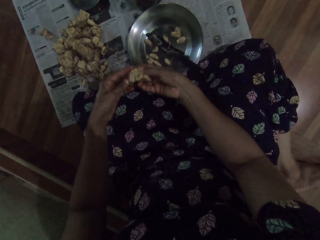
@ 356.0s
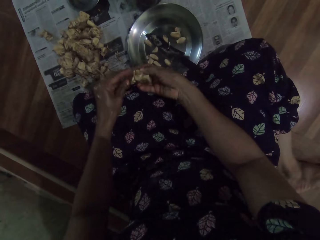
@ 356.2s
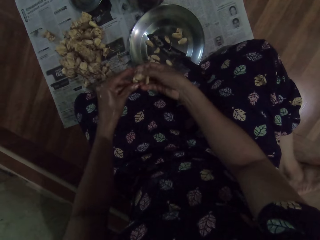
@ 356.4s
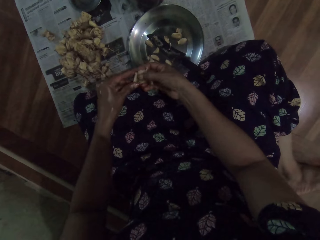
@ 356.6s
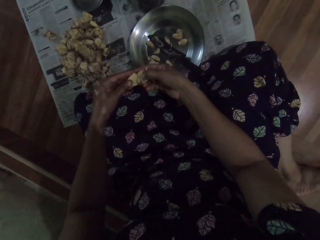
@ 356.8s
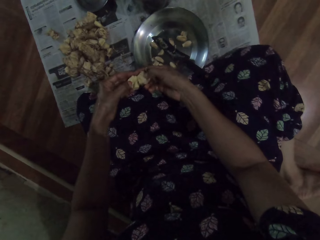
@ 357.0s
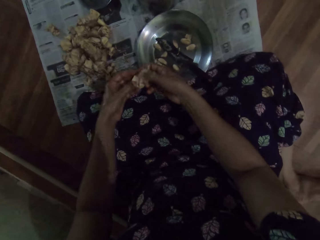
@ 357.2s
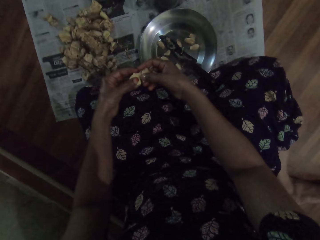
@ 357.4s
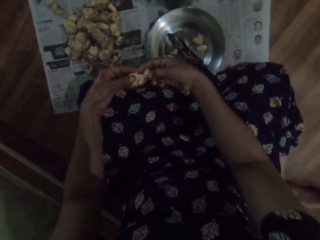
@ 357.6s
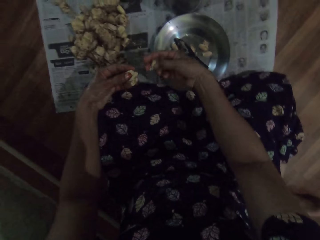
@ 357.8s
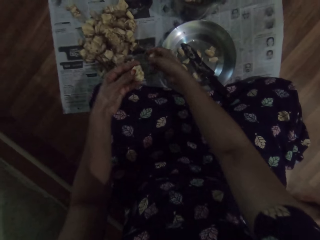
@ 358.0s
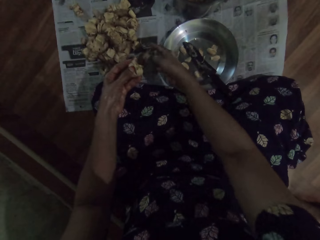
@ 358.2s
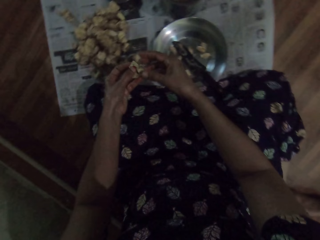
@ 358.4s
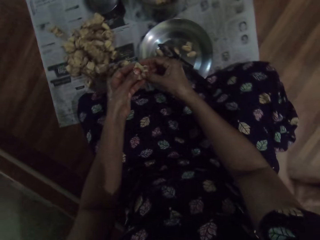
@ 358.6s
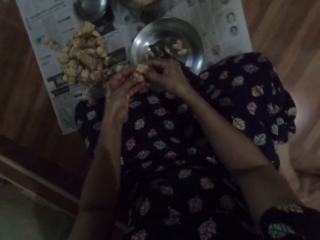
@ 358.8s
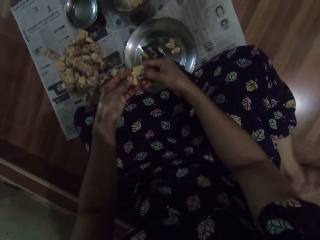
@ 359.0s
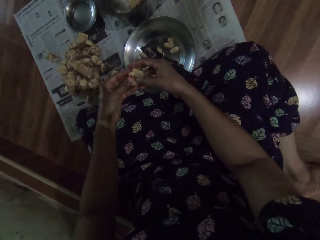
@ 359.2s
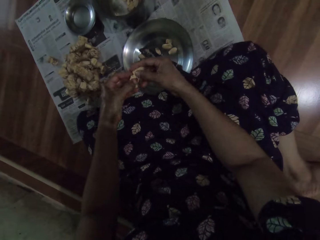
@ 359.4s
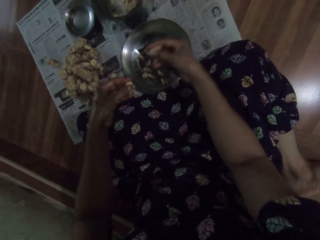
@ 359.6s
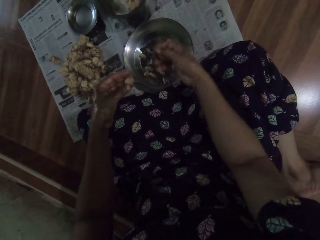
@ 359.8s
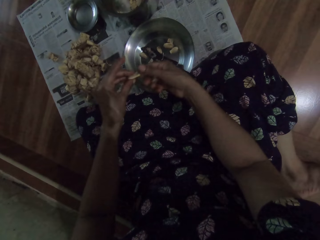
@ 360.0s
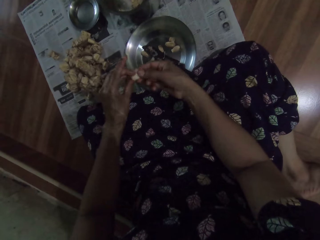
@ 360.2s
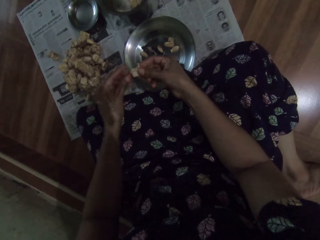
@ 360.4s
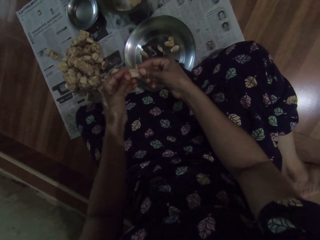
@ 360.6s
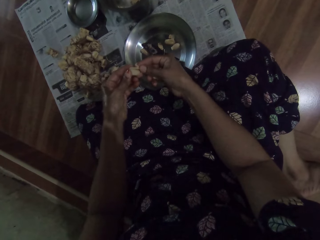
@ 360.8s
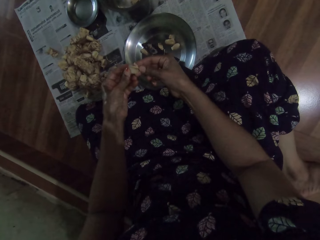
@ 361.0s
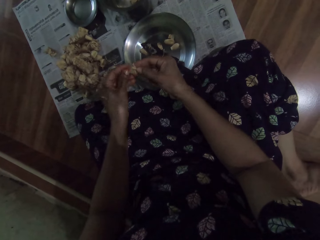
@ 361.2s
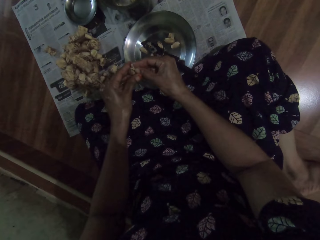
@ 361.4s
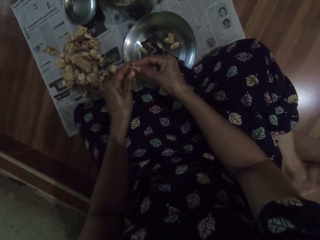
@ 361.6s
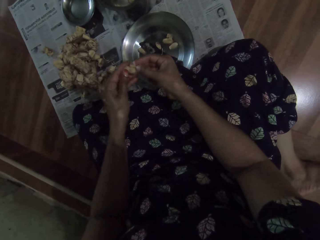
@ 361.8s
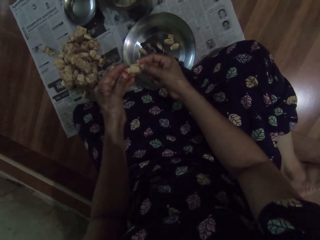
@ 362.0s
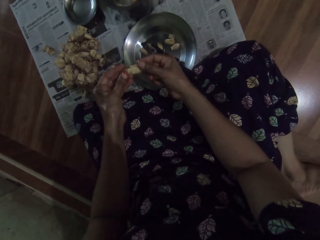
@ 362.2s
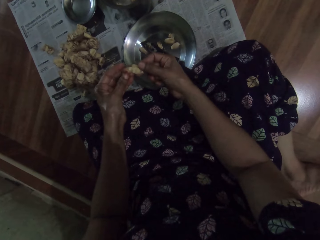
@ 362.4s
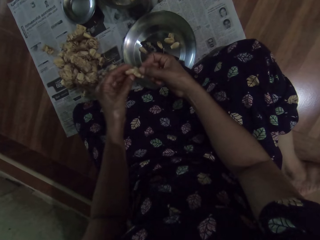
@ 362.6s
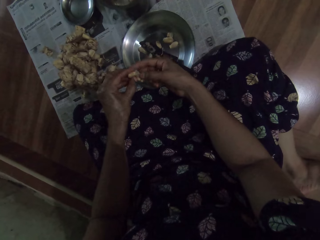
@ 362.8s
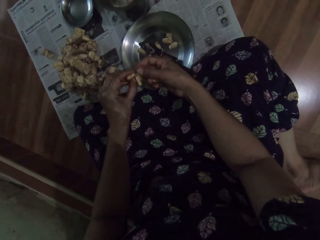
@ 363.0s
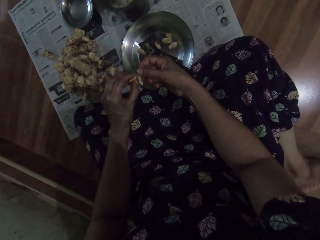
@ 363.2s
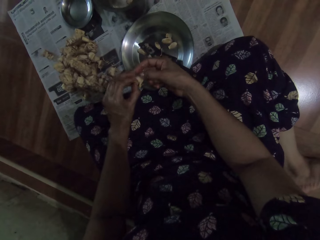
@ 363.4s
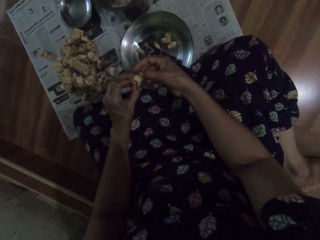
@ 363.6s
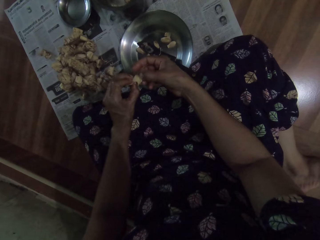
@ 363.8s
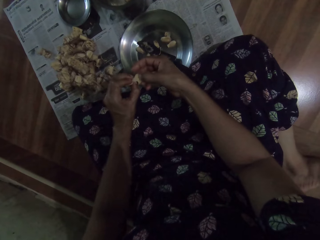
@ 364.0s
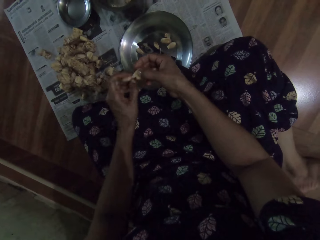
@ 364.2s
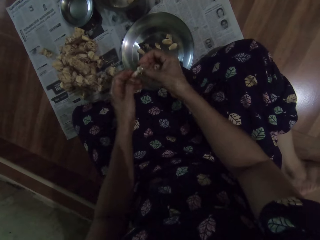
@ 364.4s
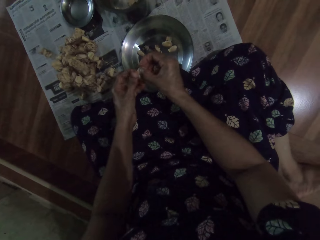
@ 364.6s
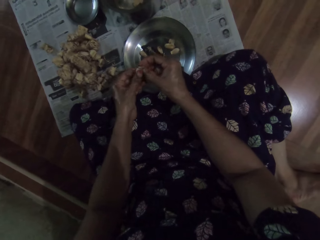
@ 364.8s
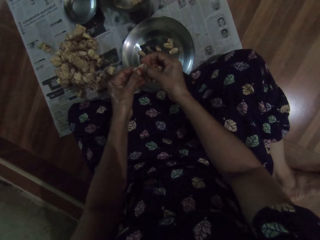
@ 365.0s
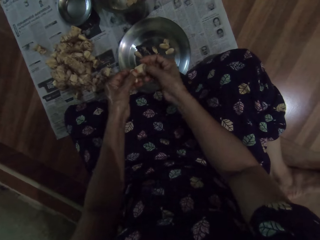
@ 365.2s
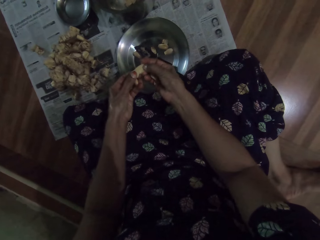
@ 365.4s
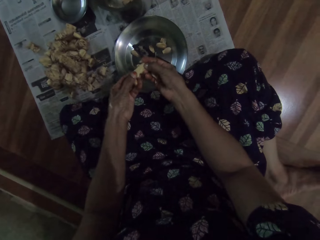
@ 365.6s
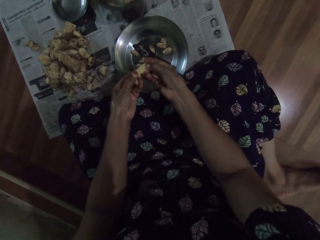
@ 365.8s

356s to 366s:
The camera wearer drops a piece of the garlic pod in her right hand on the newspaper on the floor. She peels the garlic pod with both hands.

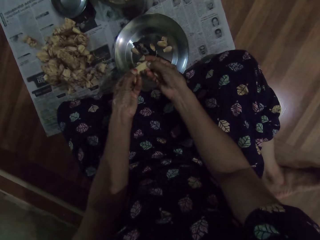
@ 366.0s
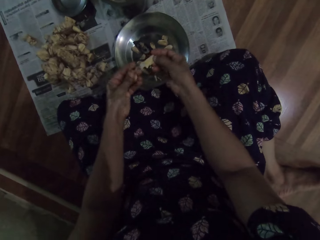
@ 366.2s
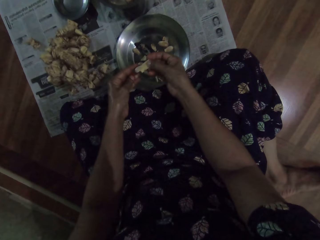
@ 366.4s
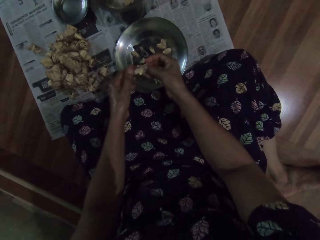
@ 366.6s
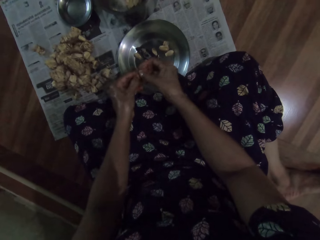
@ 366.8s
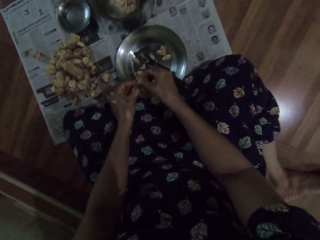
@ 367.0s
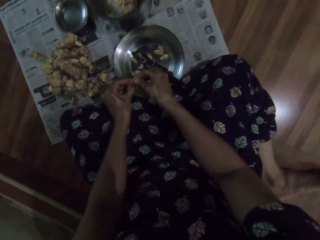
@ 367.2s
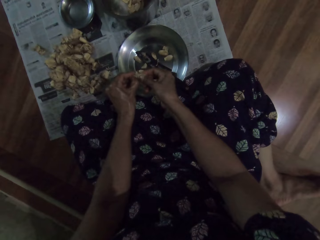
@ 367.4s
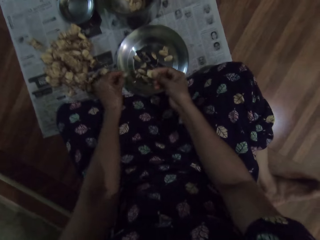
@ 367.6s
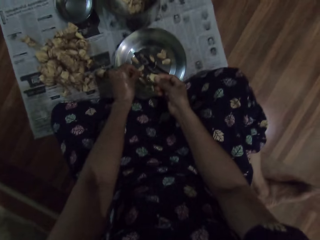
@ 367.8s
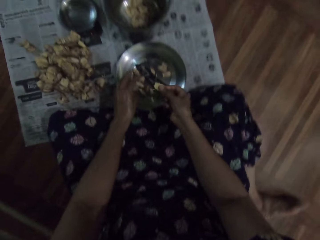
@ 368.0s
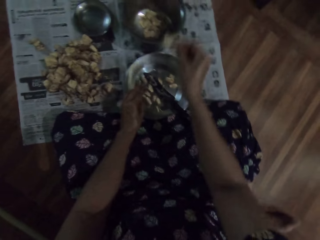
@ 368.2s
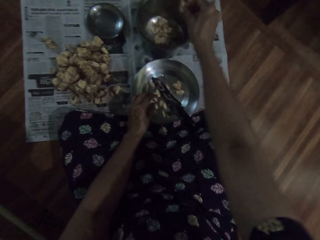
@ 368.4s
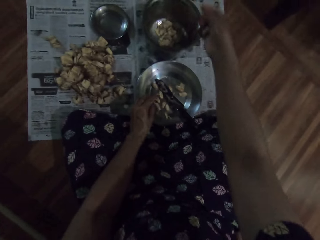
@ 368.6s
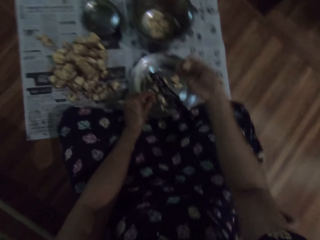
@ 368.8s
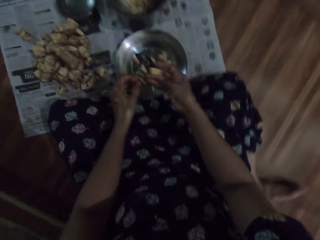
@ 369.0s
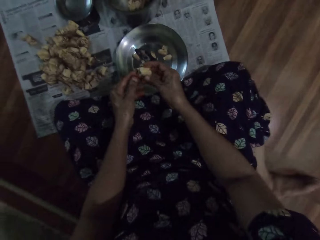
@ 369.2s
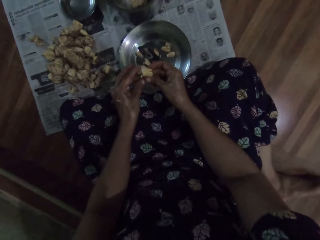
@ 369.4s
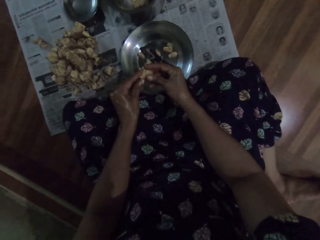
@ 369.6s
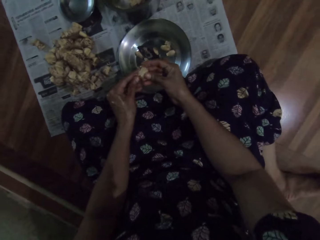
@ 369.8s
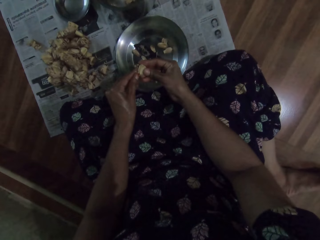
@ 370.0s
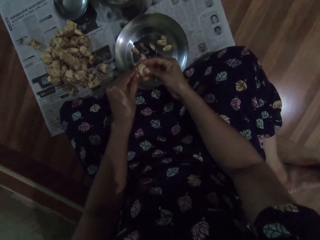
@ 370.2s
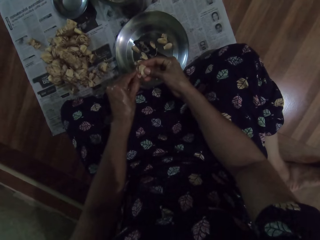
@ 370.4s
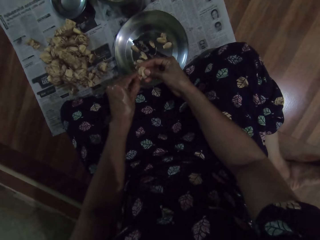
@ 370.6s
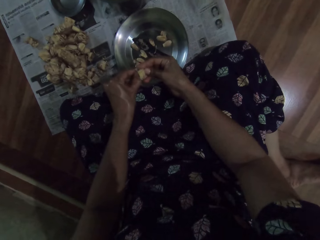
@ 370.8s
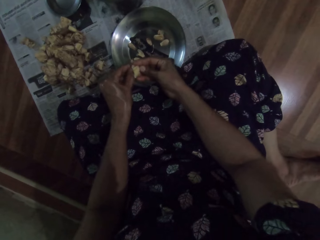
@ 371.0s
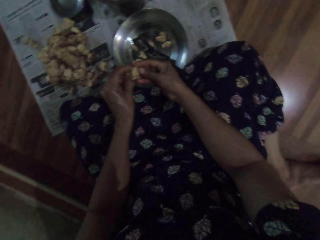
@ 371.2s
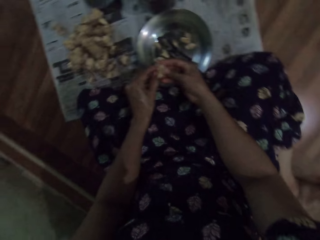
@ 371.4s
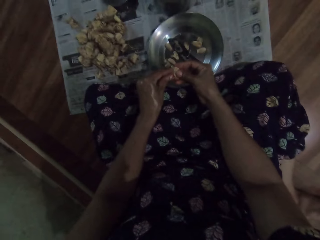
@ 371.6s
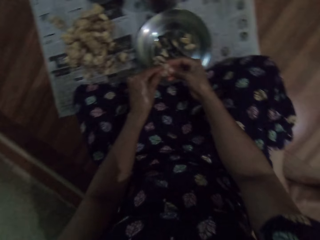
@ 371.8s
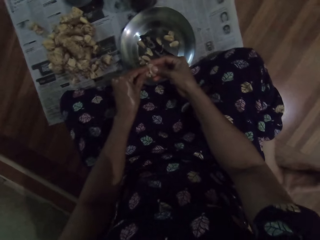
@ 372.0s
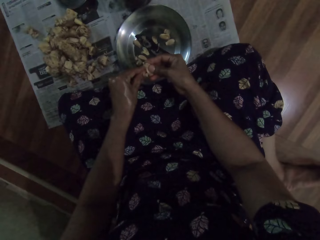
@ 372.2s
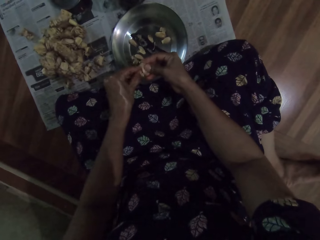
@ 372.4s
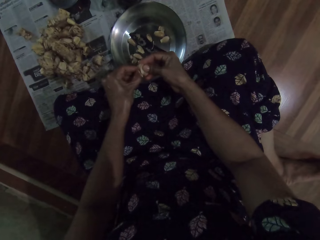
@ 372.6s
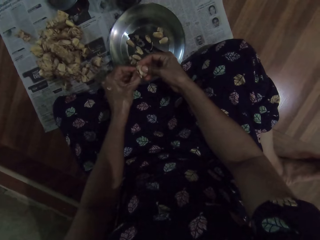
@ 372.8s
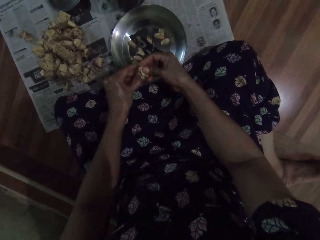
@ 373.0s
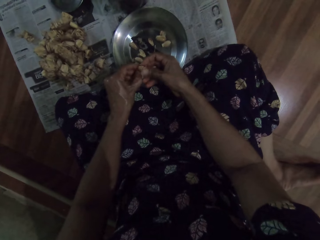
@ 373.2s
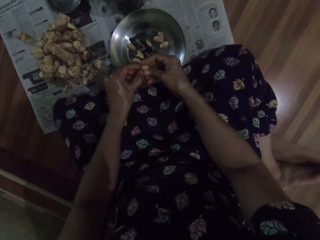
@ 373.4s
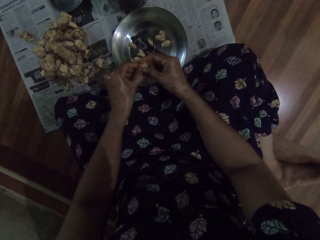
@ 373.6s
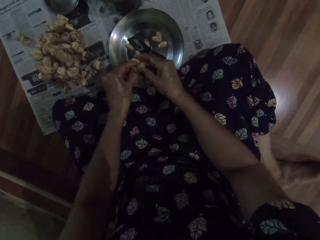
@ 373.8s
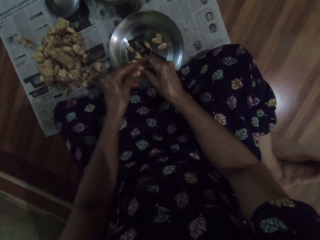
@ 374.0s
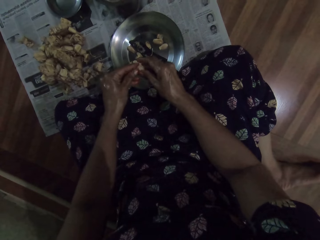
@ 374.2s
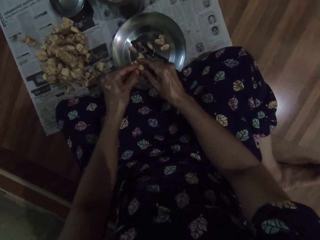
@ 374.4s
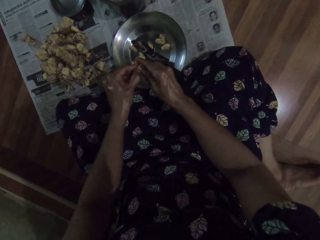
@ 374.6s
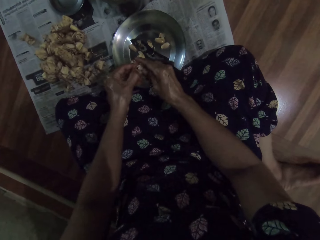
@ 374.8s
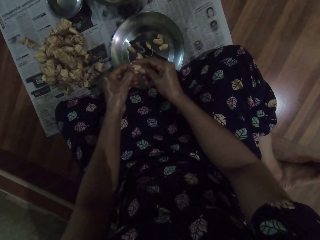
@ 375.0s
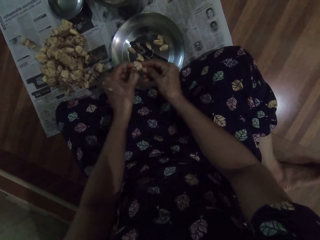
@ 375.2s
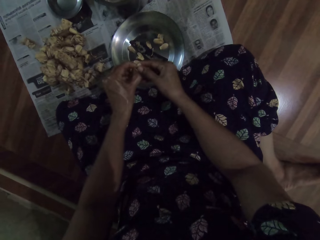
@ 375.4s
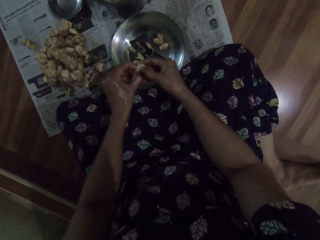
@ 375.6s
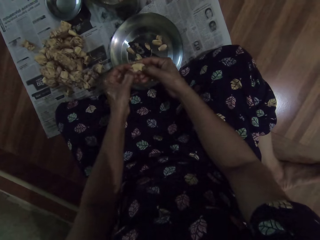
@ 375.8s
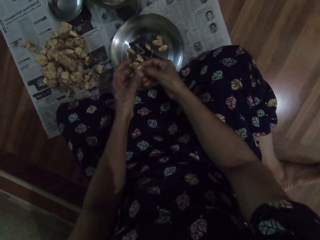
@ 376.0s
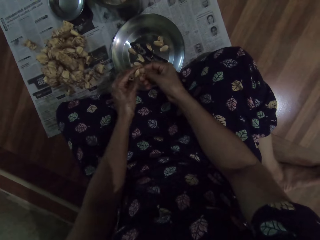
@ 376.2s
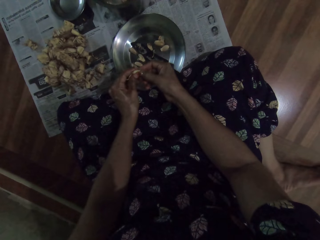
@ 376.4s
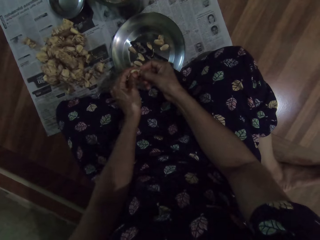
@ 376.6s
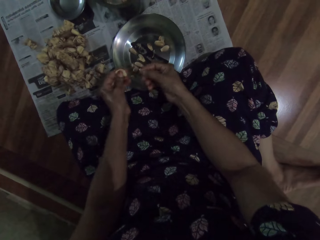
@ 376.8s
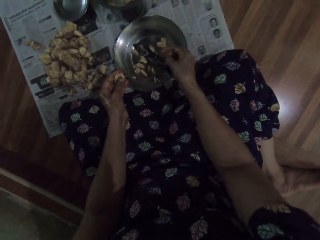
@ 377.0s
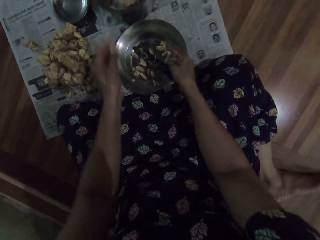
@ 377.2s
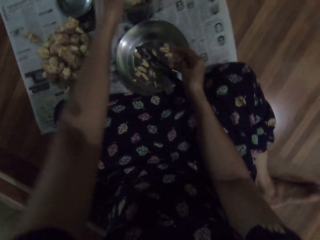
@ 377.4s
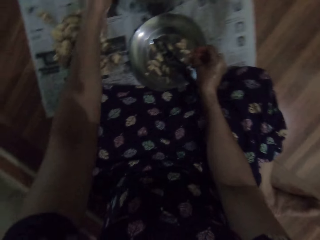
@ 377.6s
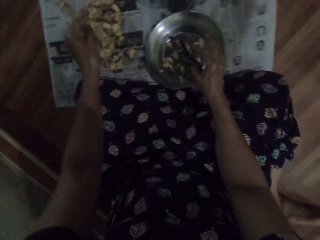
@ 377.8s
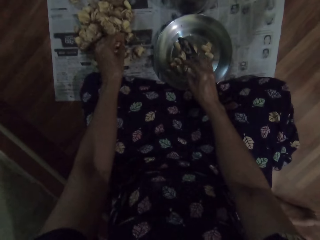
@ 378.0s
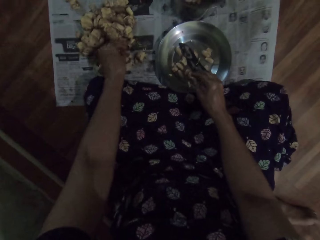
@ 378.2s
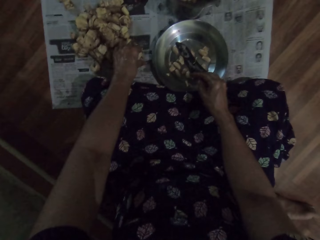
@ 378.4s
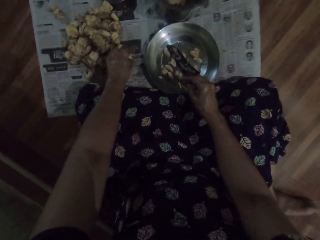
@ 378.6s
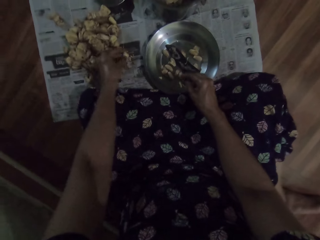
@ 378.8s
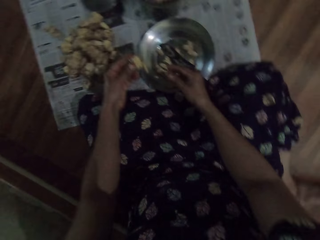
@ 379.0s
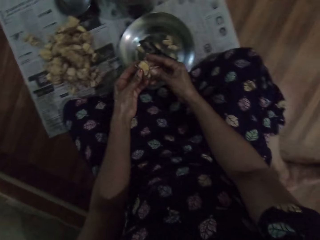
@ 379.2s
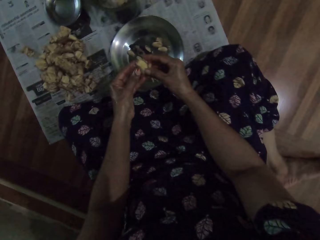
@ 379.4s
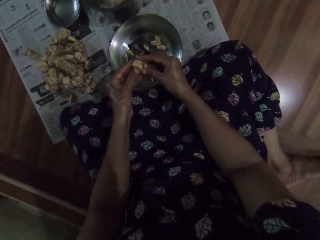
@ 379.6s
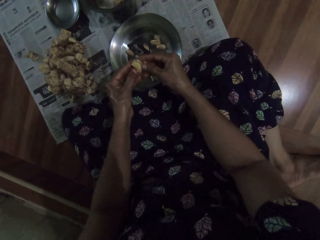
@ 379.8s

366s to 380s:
The camera wearer drops the garlic pod in her left hand into the bowl on the floor. She drops the shaft of the garlic pod in her right hand into the steel bowl on the floor. She peels the garlic pod with both hands. She drops the garlic pod in her right hand into the bowl on the floor. She drops the shaft of the garlic pod in her left hand into the steel bowl on the floor. She picks up a garlic pod from the newspaper on the floor with her left hand. She peels the garlic pod with both hands.
